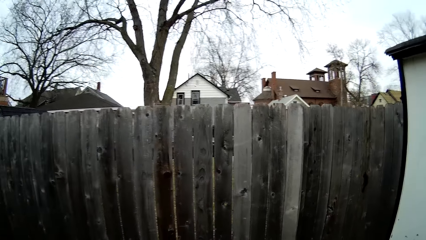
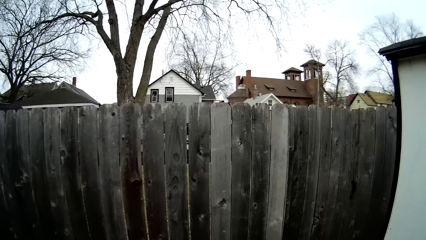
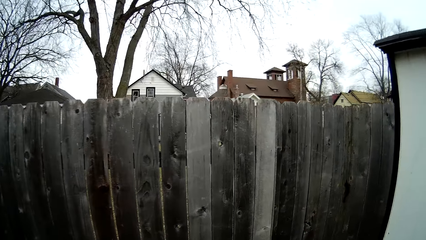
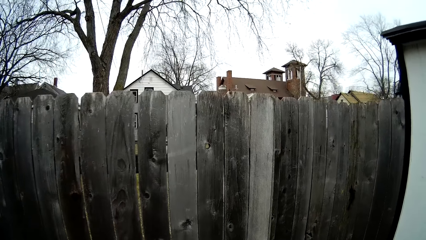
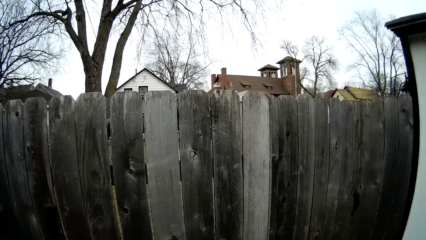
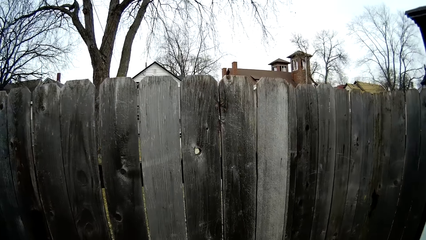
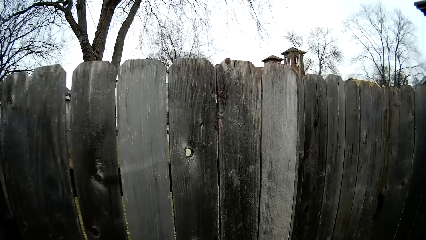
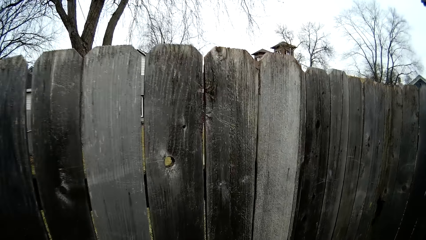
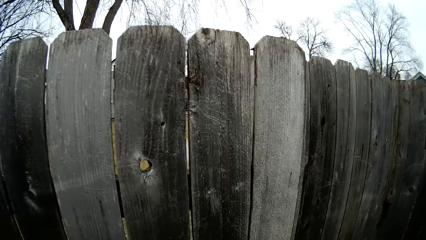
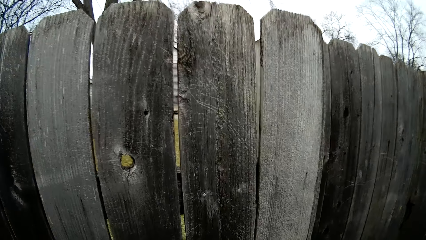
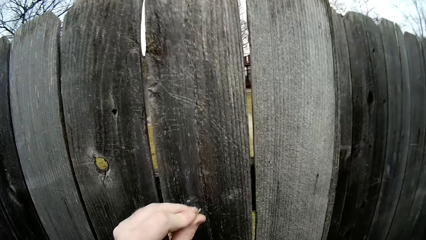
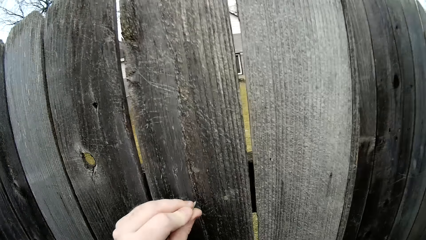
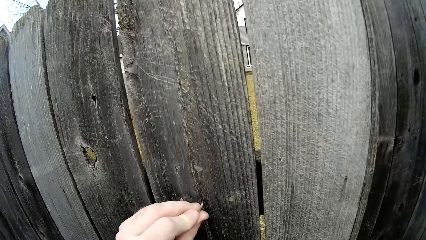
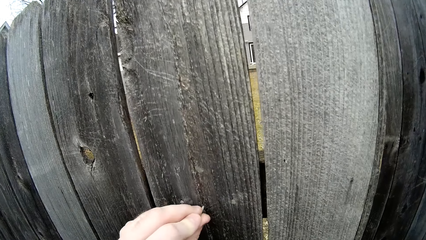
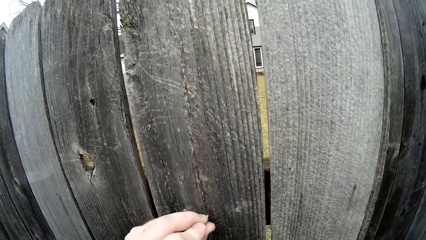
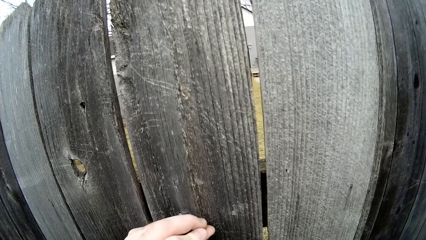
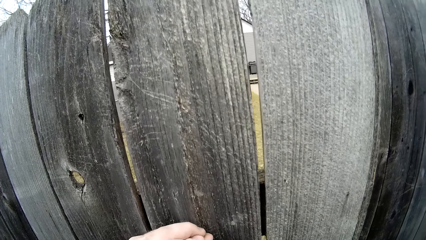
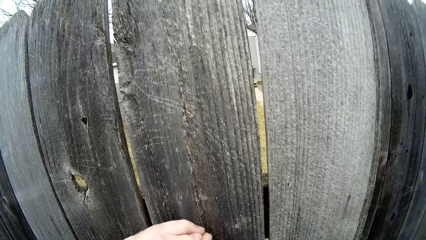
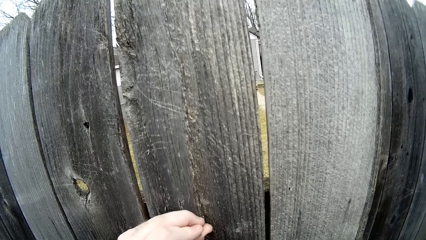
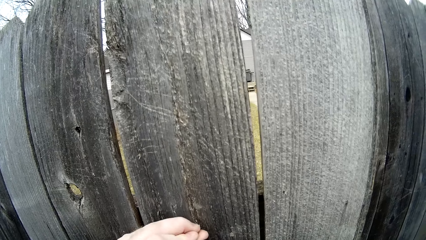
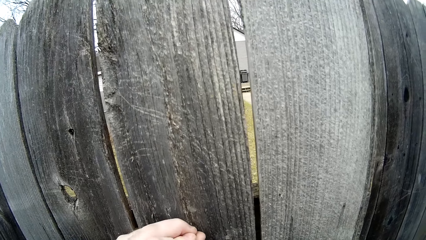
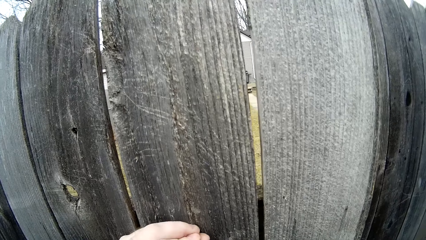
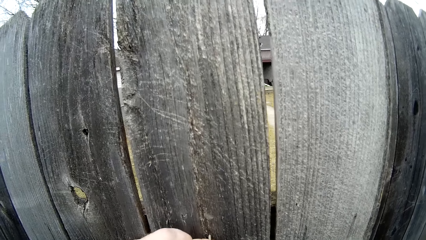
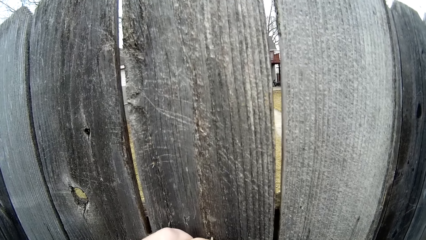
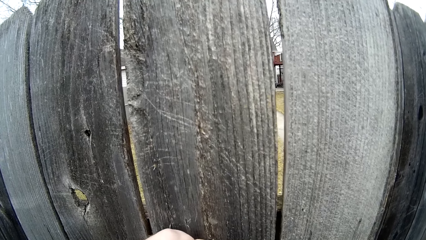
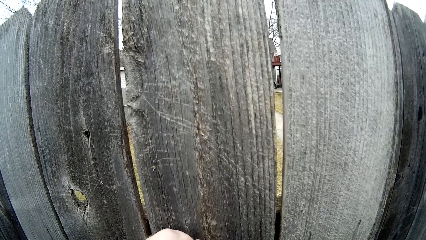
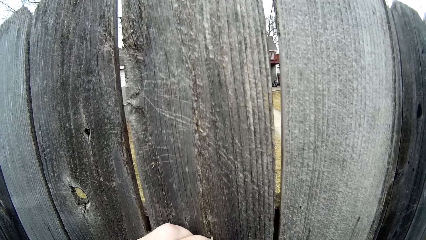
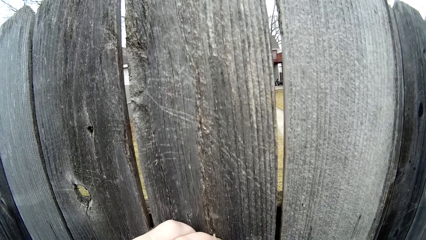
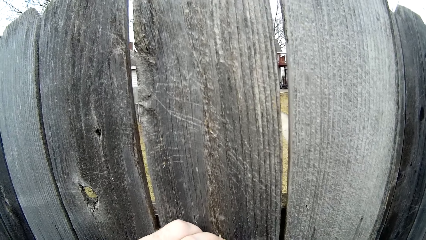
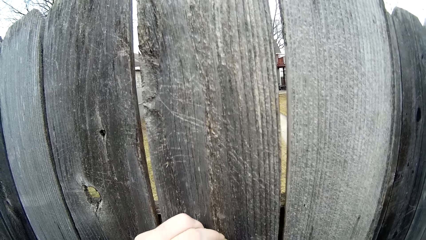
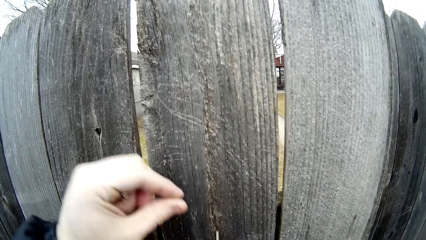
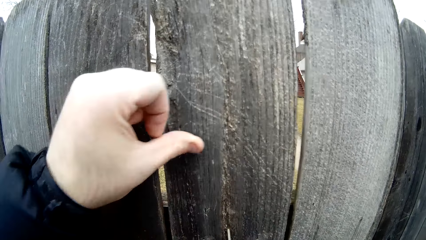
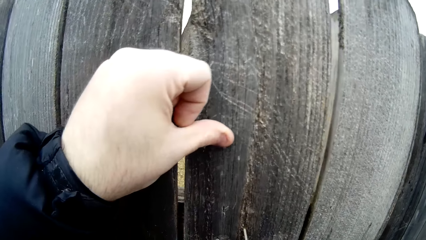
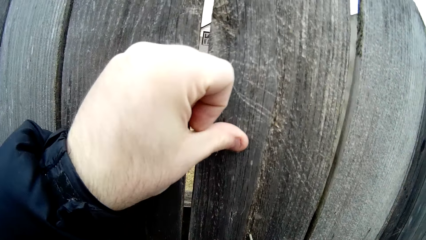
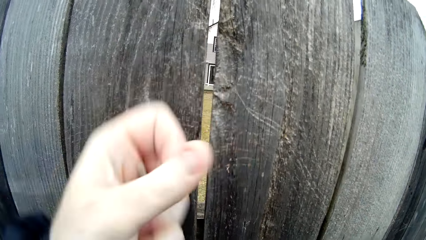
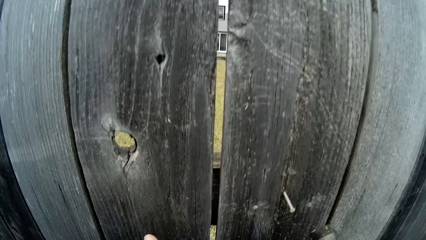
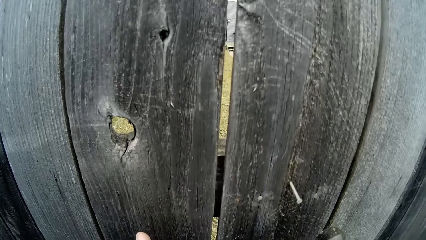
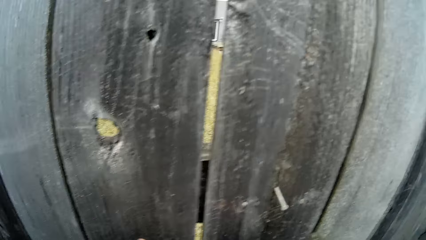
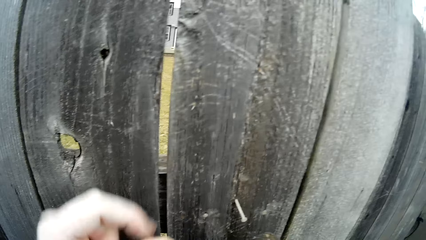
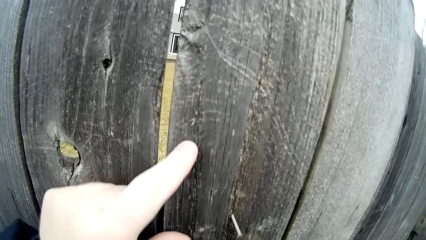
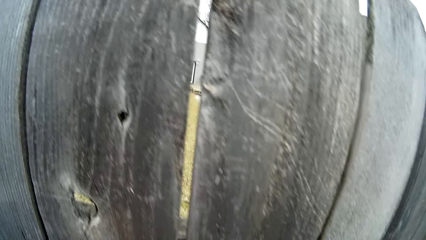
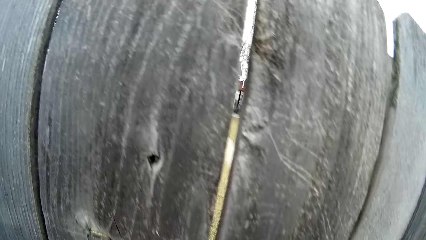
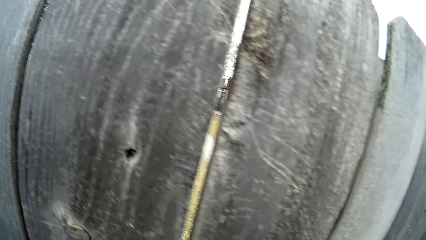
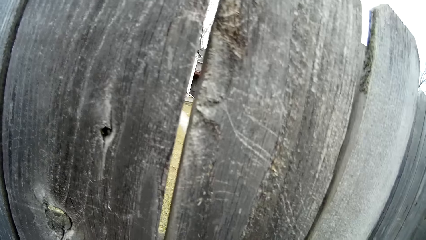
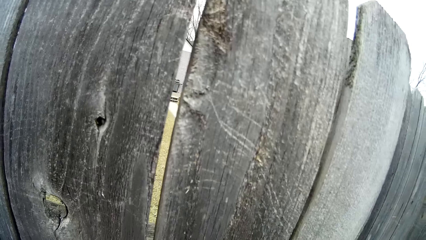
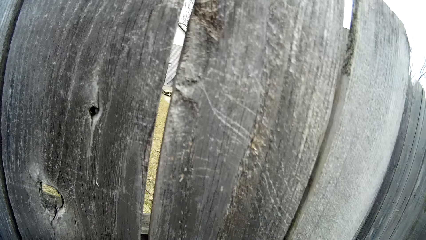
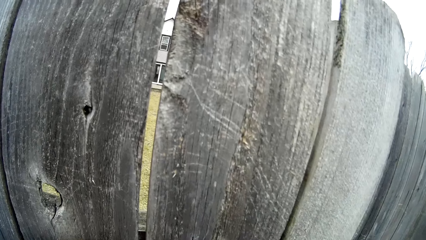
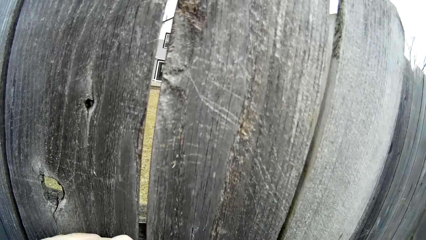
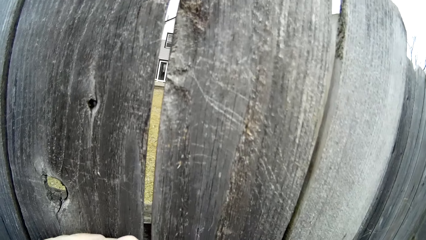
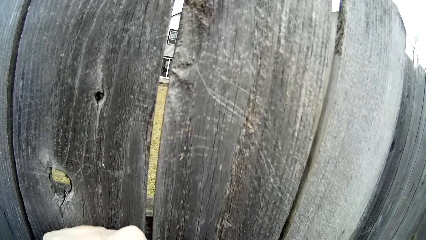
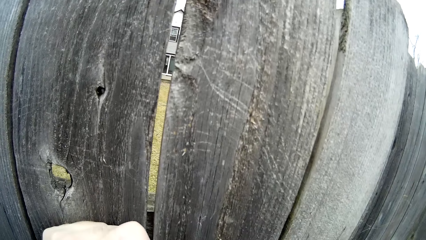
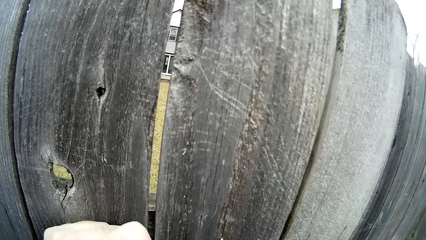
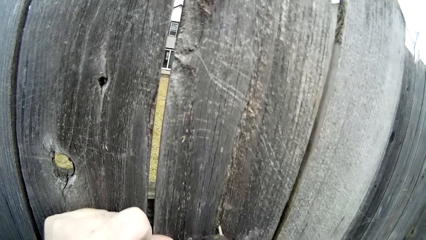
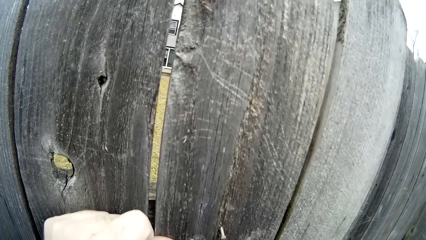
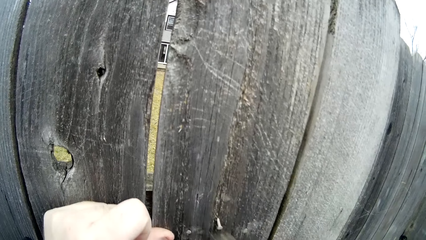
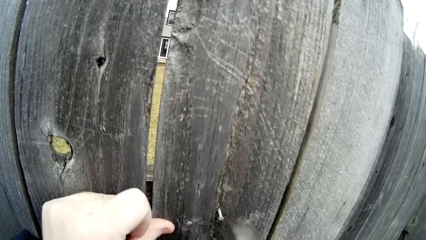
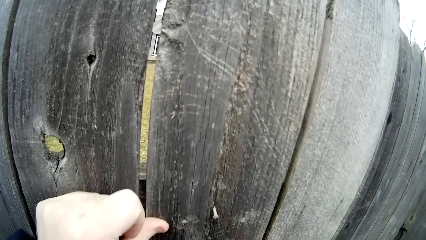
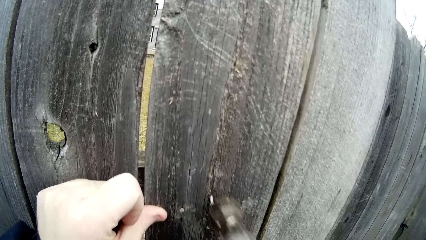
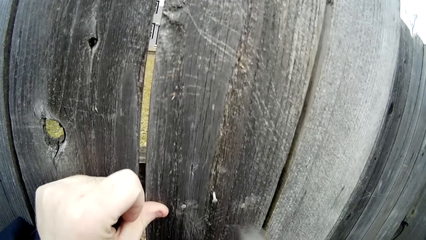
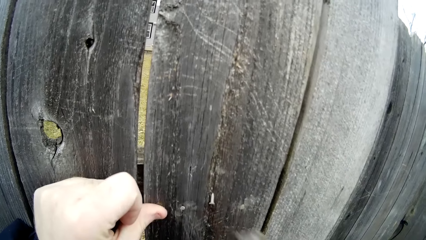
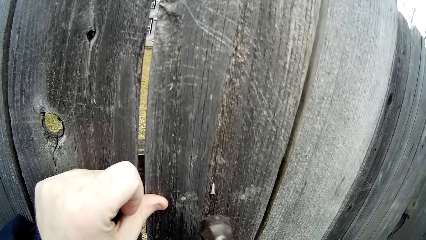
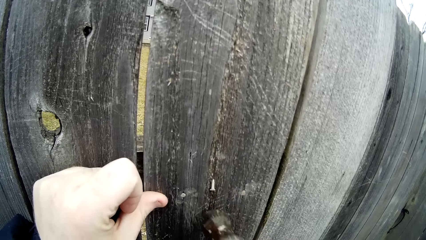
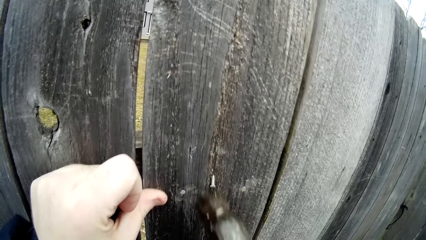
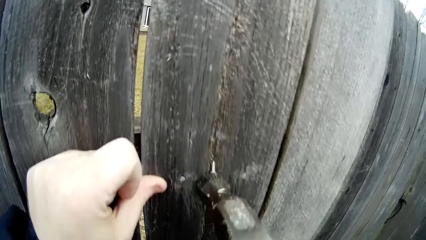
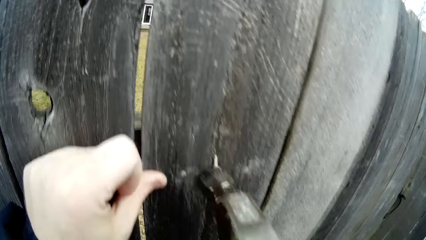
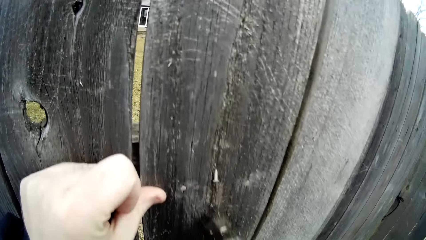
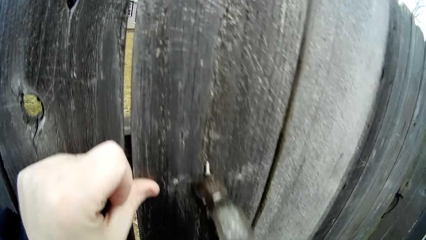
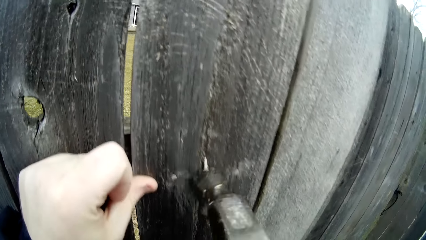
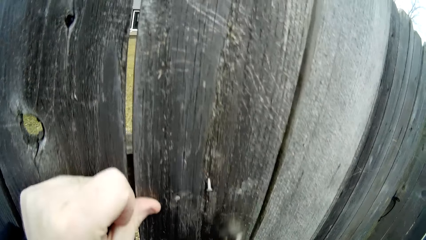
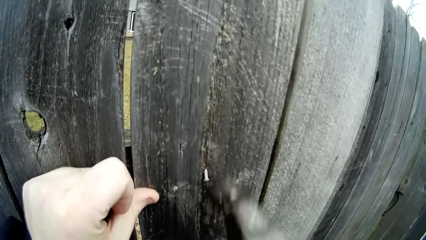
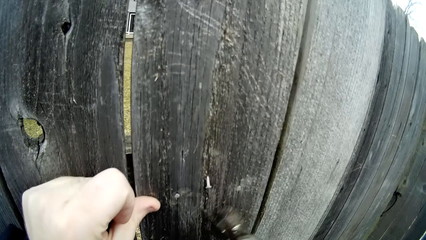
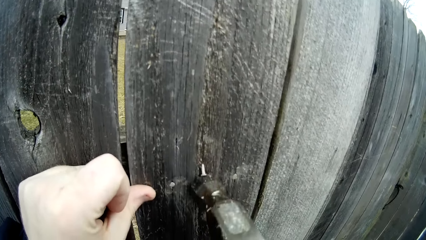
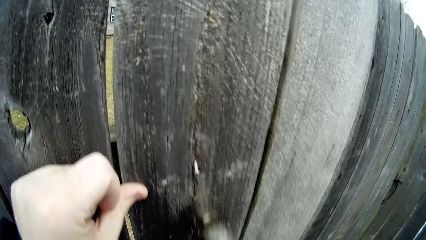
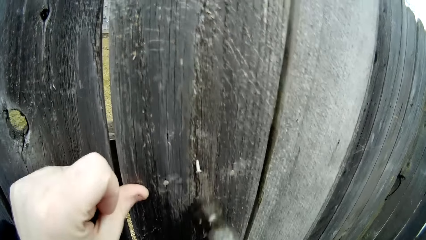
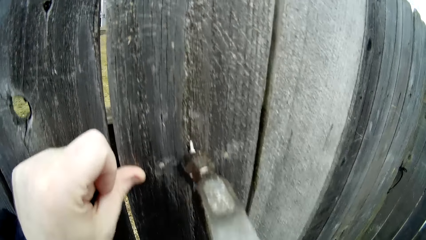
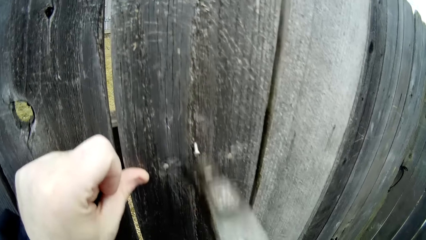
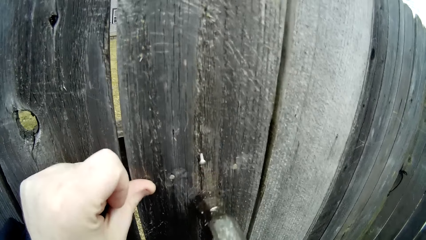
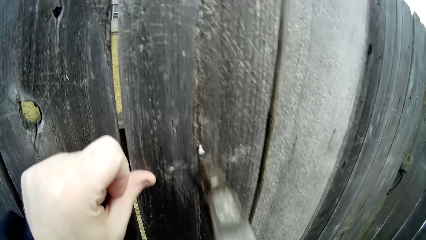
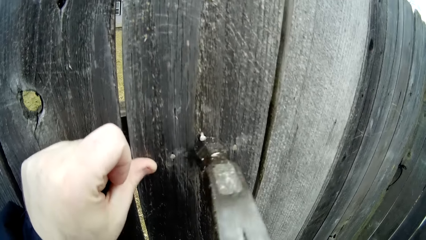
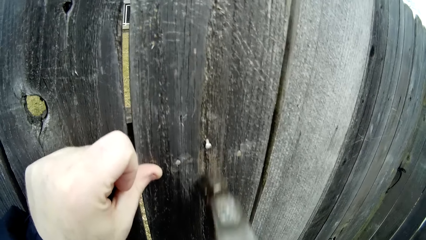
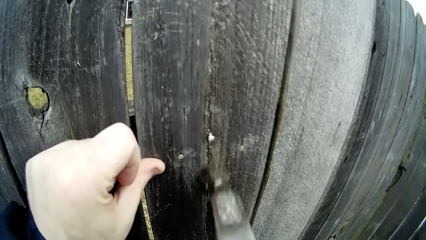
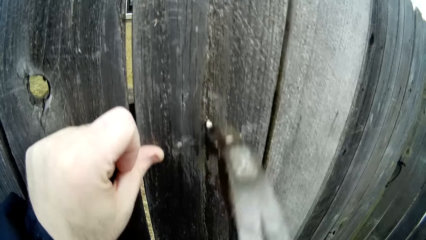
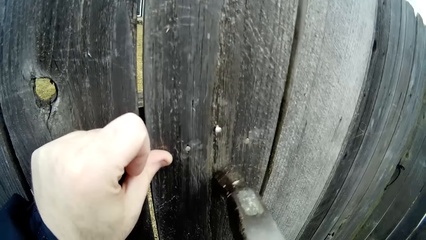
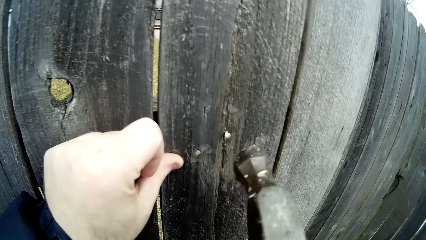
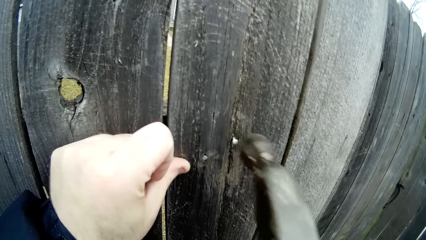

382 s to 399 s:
The camera wearer puts an iron nail on the piece of wood. They adjust the left hand. They hold the piece of wood. They adjust the left hand again. They hit the iron nail with a hammer.
